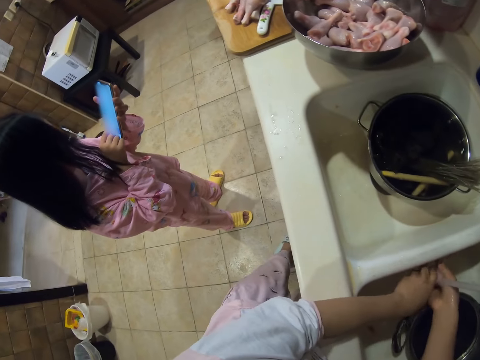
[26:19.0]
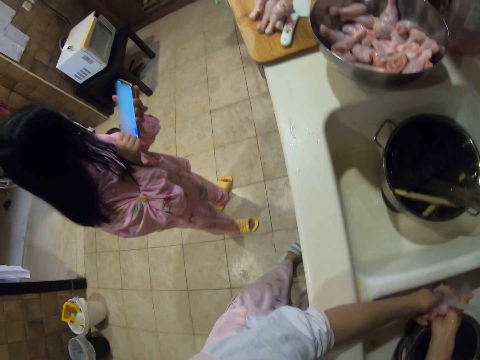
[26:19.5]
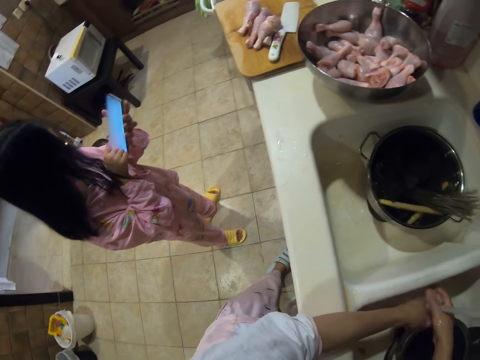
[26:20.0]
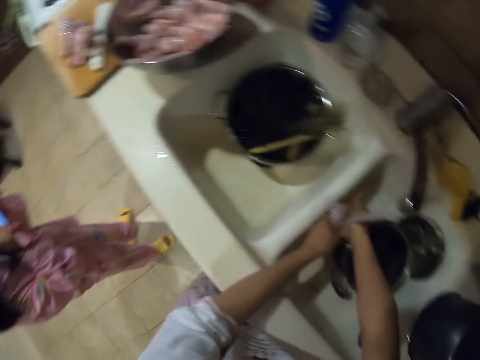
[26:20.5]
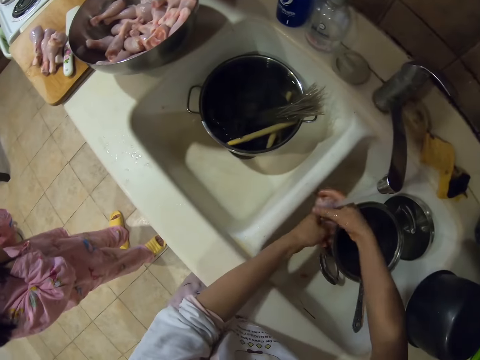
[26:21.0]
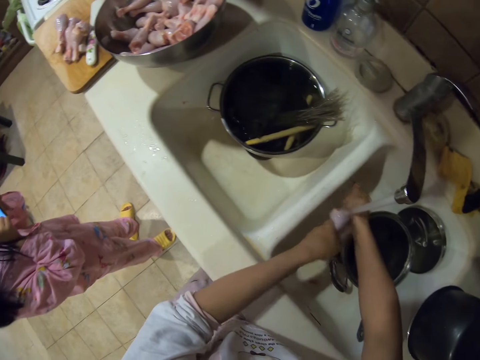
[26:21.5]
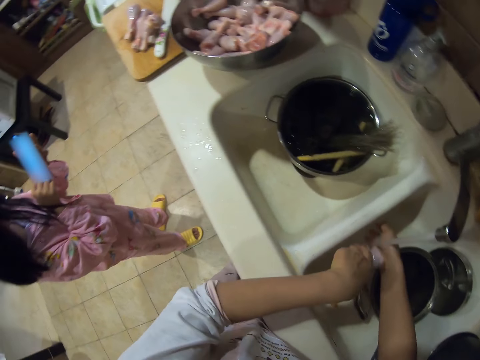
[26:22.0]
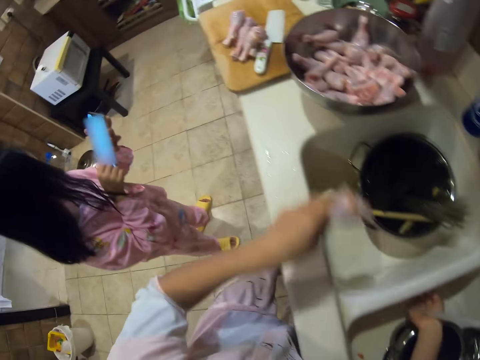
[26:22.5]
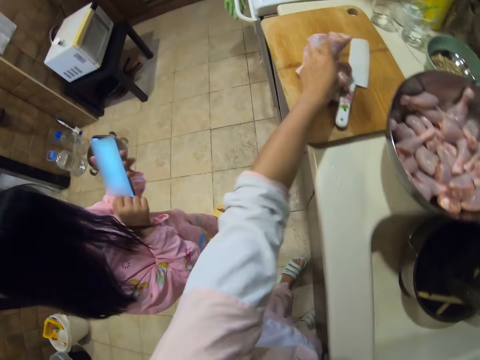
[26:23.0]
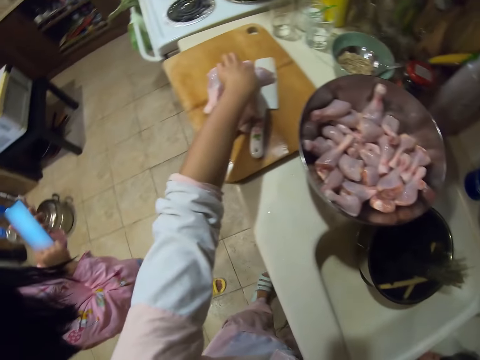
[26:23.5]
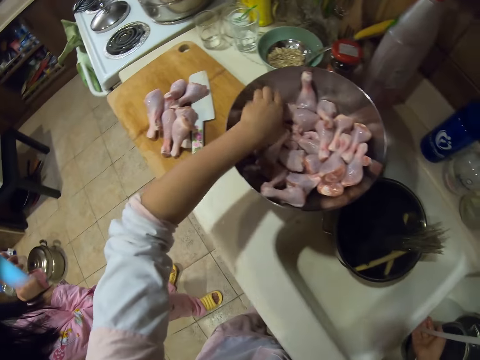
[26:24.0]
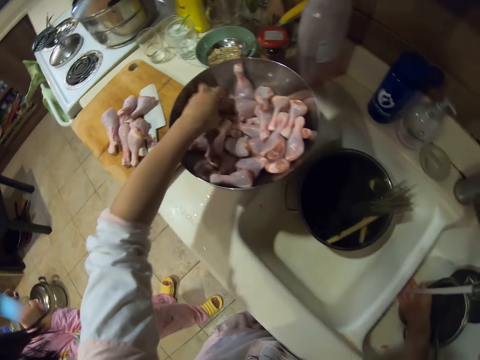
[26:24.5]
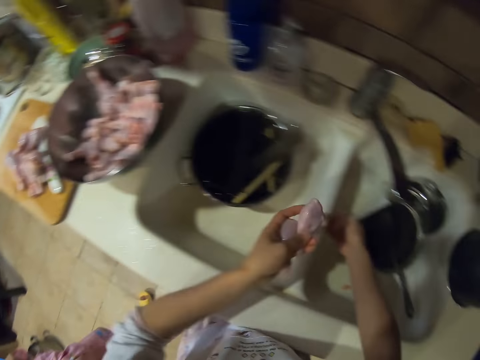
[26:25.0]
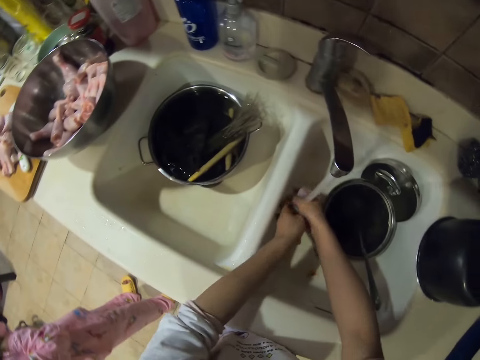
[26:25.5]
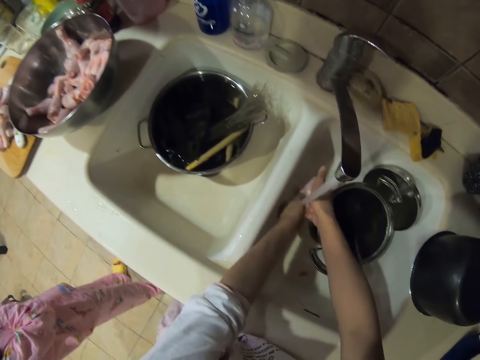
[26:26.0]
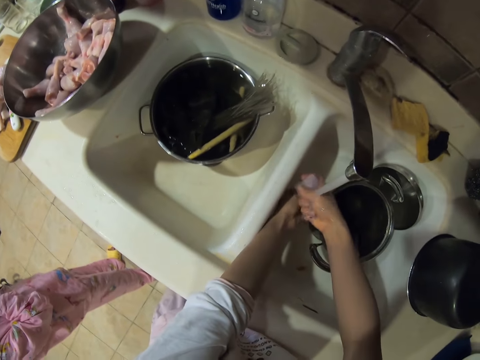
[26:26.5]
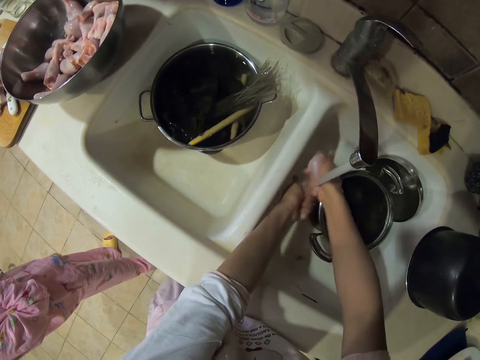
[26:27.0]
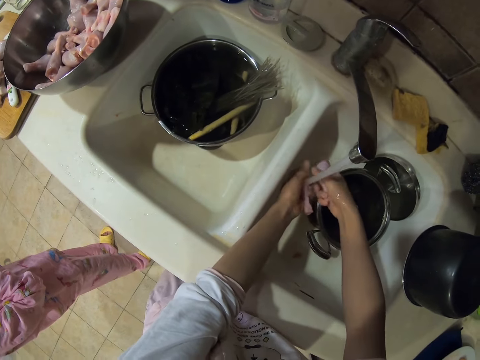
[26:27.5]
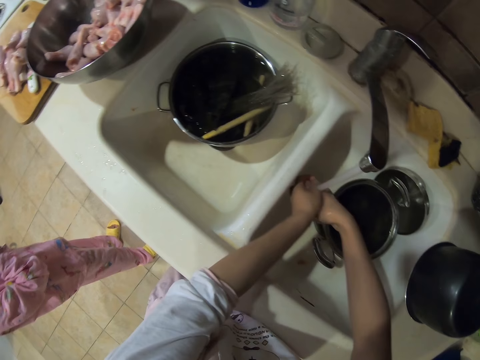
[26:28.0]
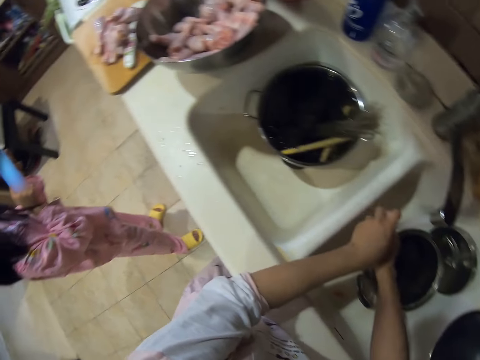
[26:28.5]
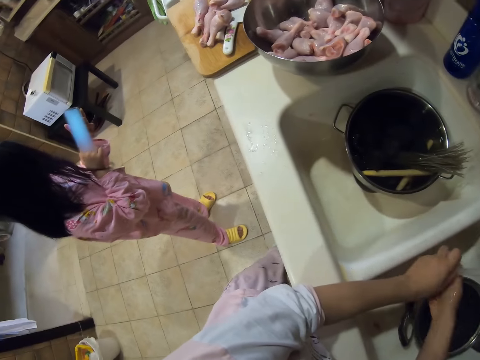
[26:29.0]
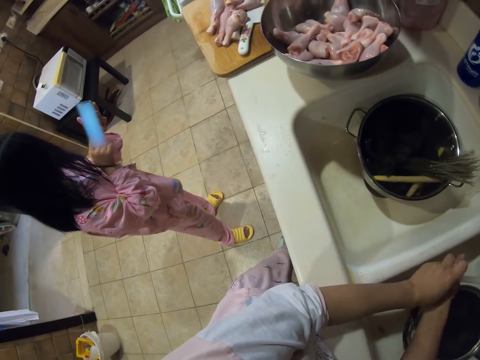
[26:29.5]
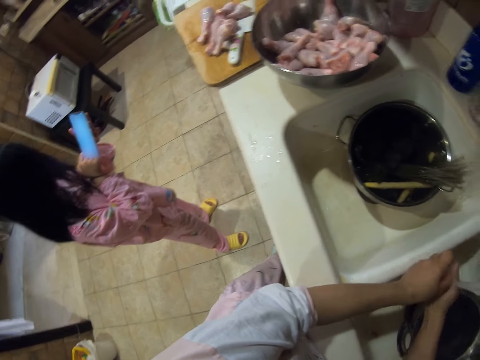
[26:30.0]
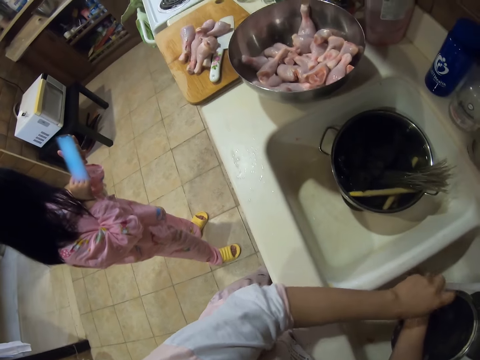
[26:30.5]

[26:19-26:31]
The camera wearer looks at a girl. The girl touches a phone. The camera wearer looks around. They wash the chicken. They place the chicken on the chopping board. They pick up the chicken. They wash the chicken.

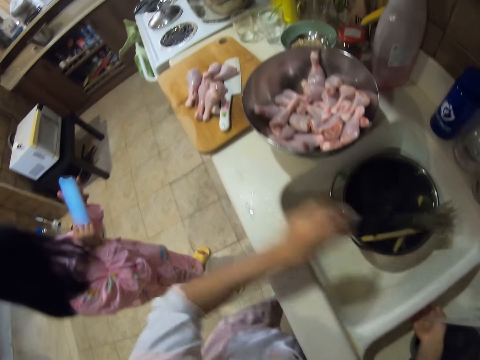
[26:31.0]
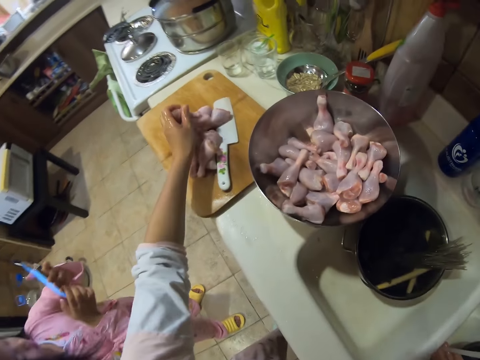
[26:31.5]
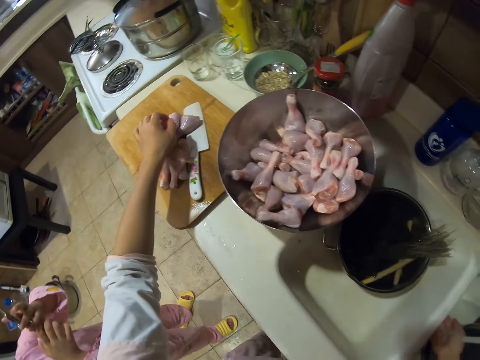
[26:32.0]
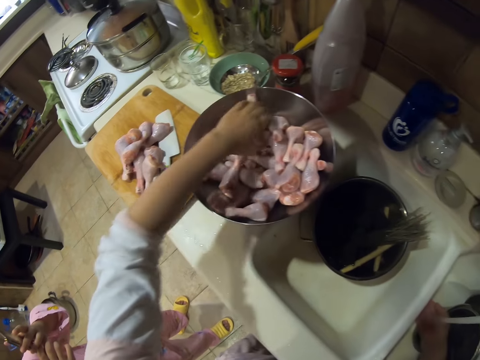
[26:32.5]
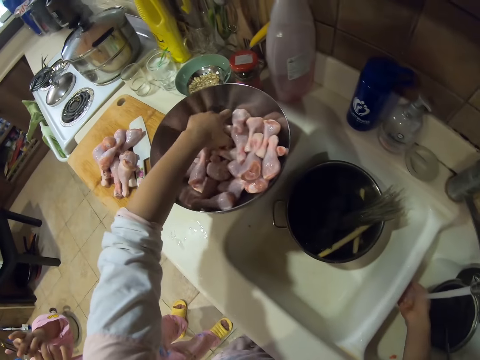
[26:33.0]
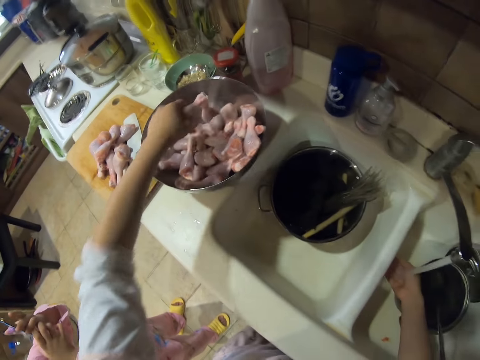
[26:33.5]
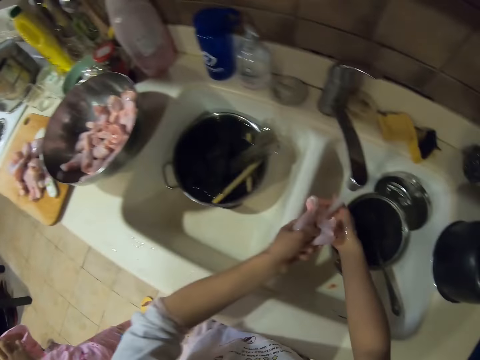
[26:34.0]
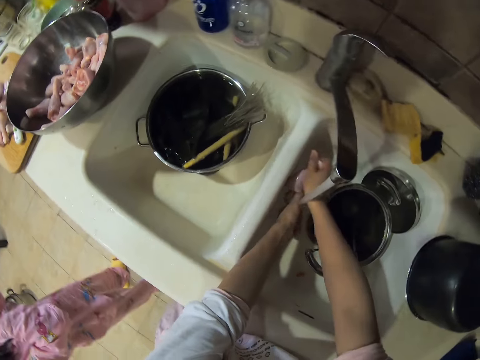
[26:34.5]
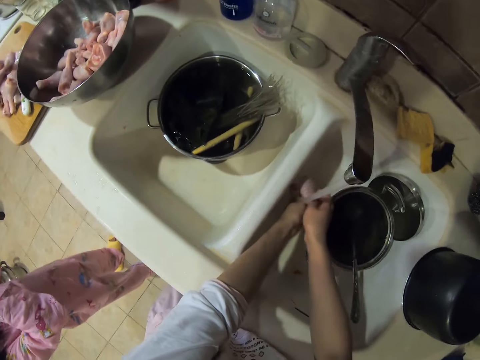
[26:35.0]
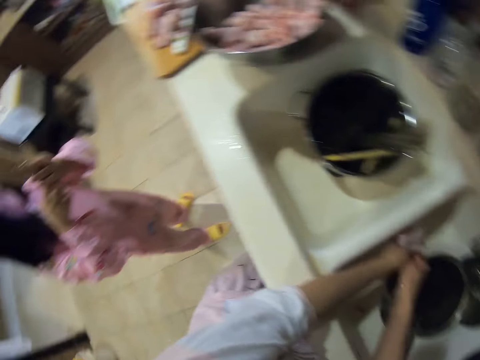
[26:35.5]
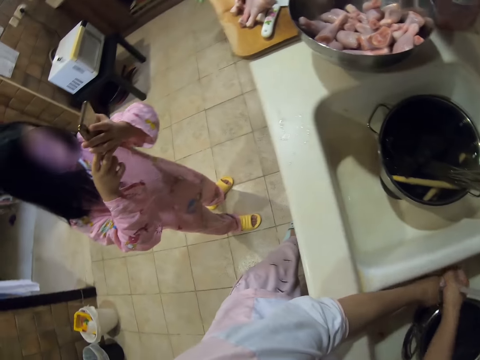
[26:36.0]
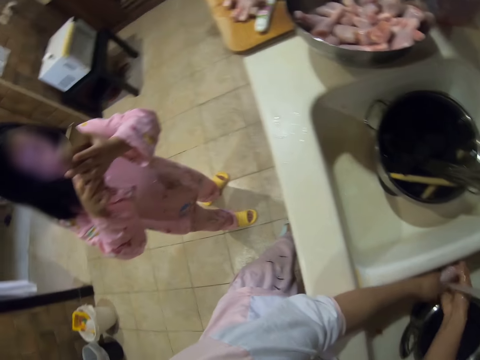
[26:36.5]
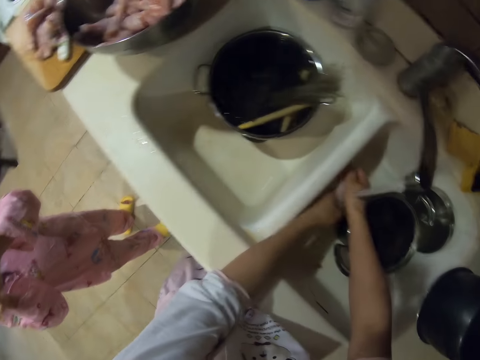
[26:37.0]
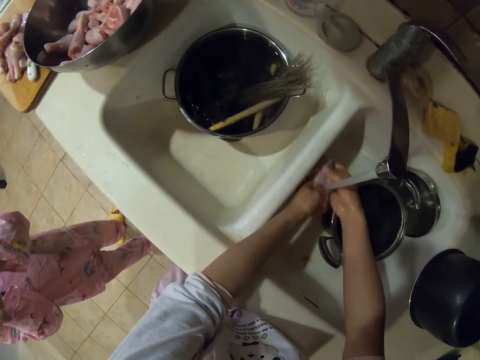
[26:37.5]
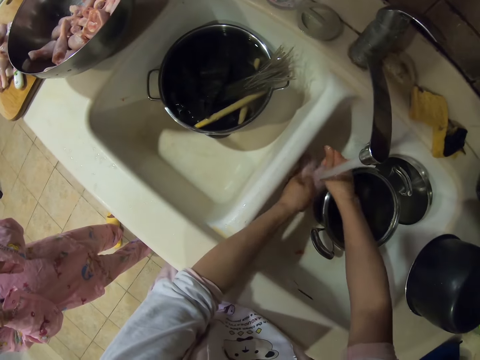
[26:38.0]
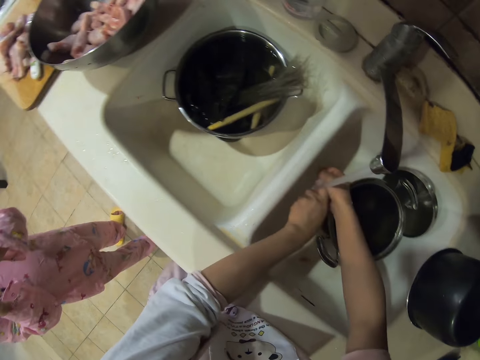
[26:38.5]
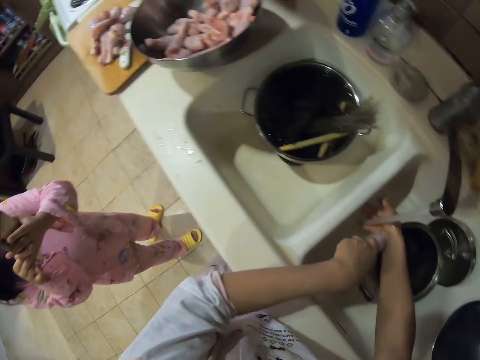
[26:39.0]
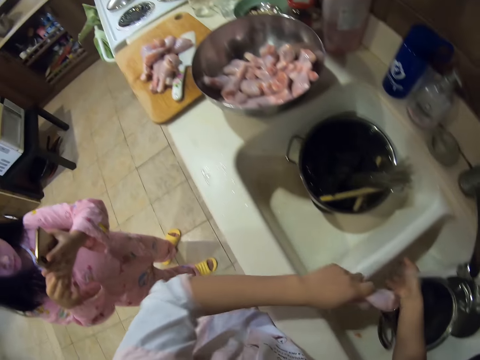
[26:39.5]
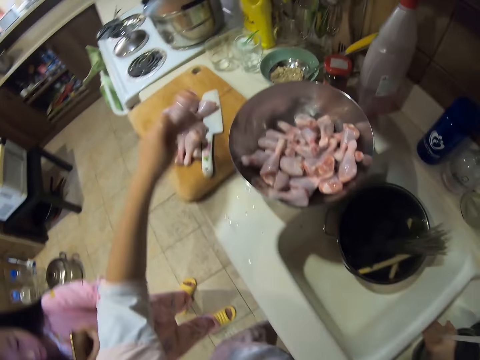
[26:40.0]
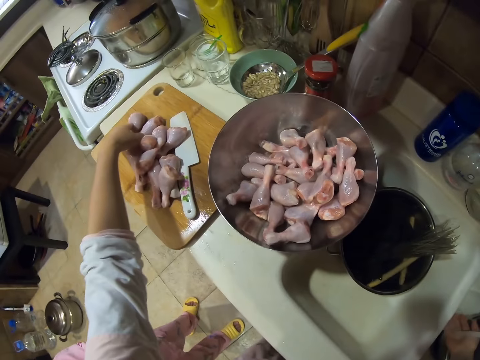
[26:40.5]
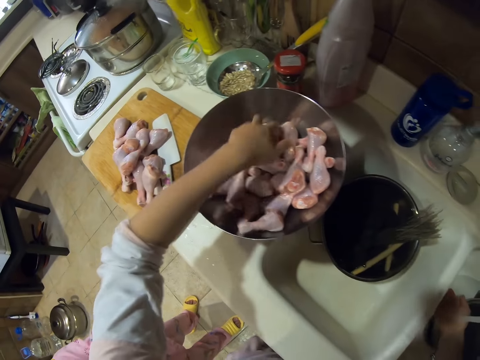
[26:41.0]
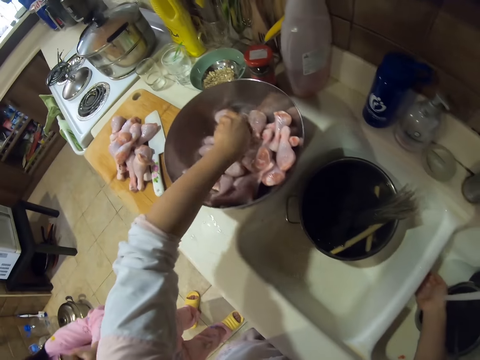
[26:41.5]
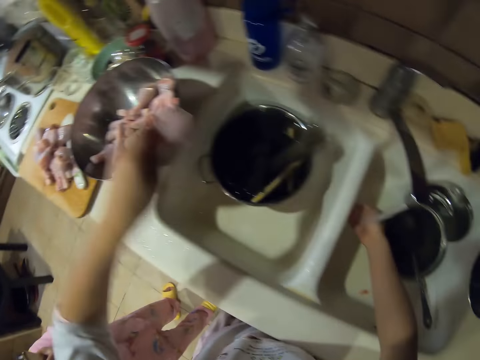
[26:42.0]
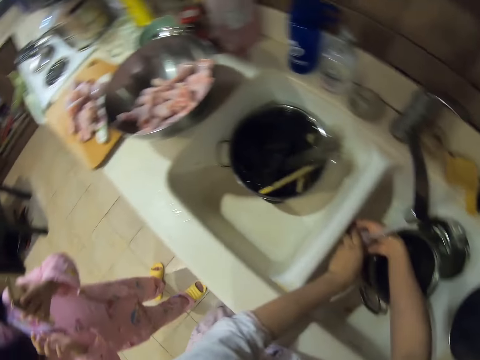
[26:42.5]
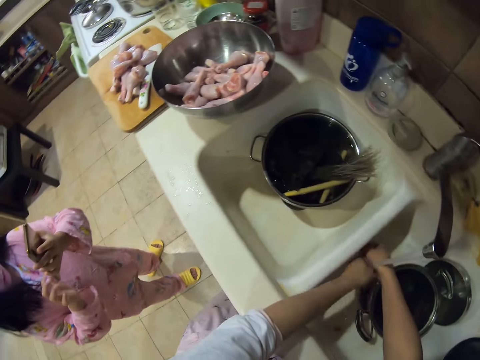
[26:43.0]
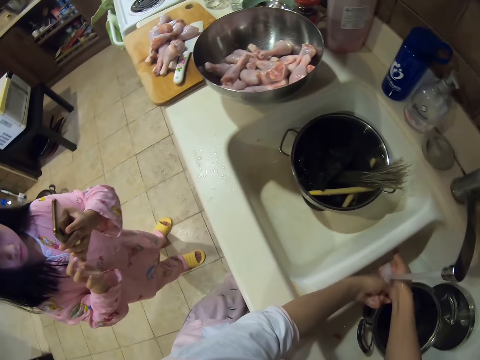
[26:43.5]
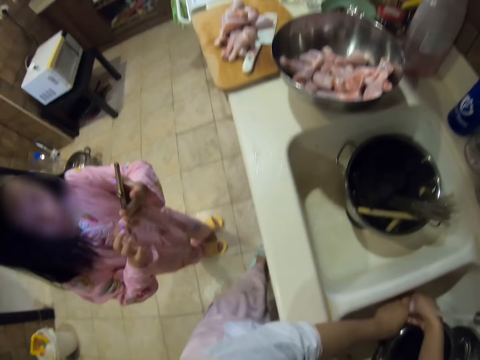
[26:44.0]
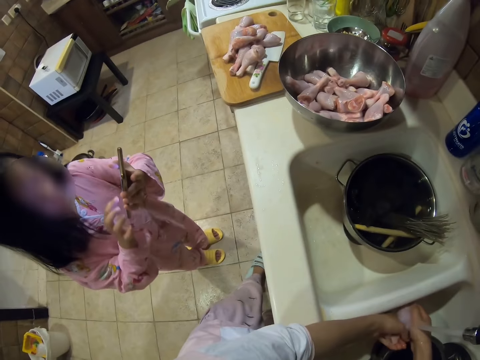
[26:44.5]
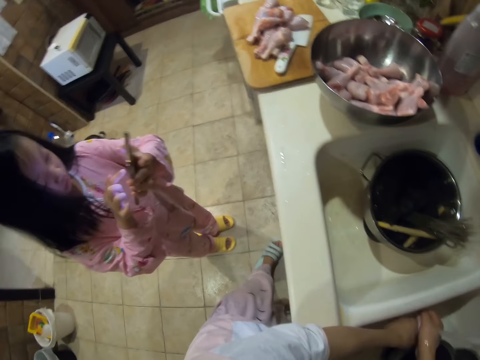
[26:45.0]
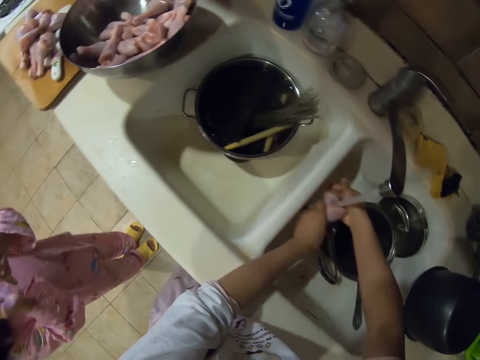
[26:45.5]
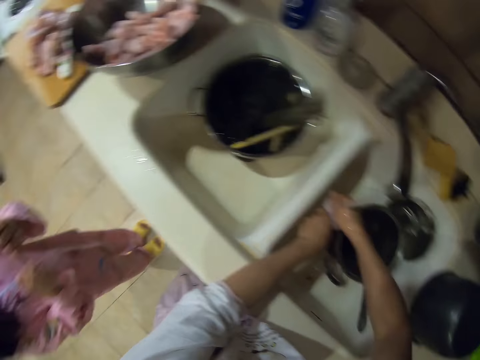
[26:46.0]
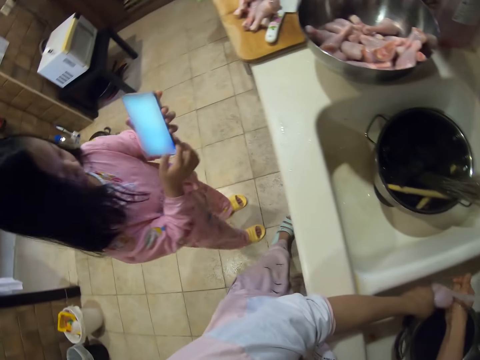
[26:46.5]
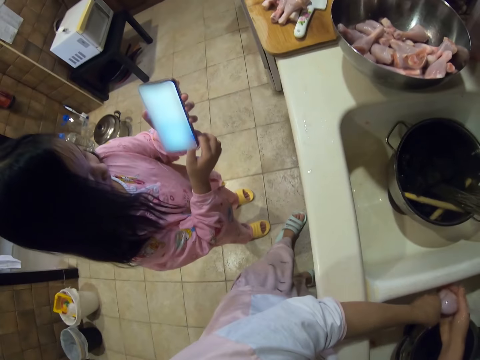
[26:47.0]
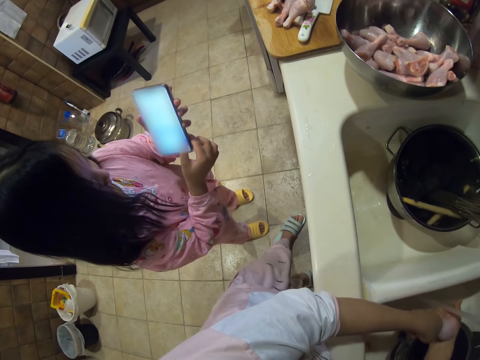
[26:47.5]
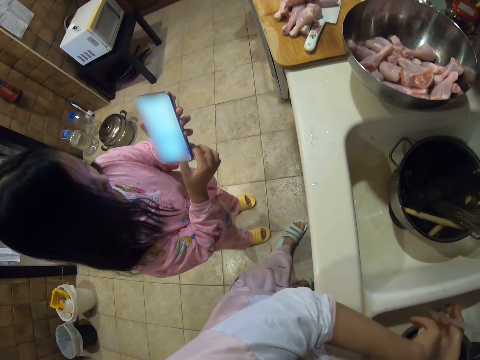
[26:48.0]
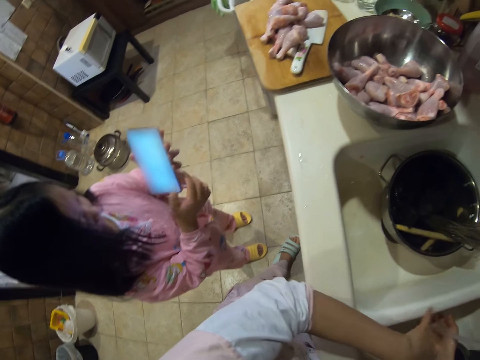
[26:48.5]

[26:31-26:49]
The camera wearer places the chicken on the chopping board. They pick the chicken. They look at a girl. They wash the chicken. They place the chicken on the chopping board. They pick the chicken. They wash the chicken. The girl touches a phone. The camera wearer washes the chicken. They look at the girl.
